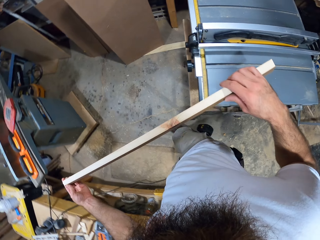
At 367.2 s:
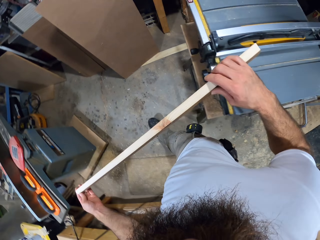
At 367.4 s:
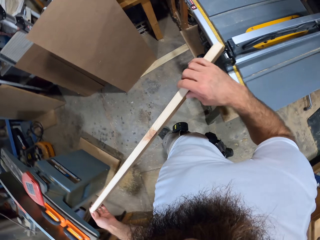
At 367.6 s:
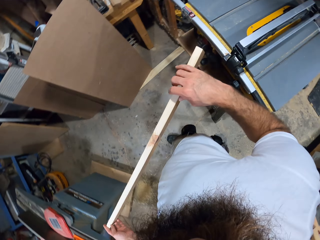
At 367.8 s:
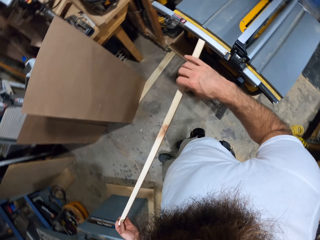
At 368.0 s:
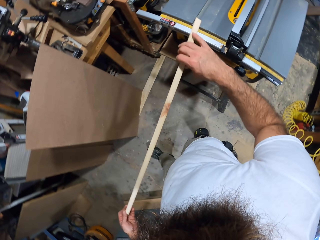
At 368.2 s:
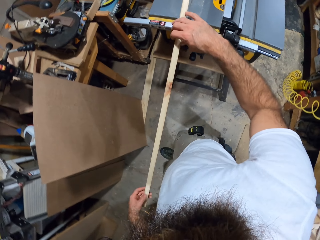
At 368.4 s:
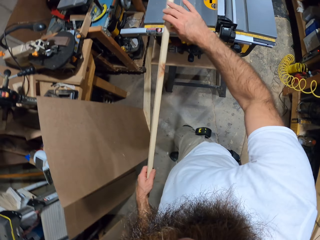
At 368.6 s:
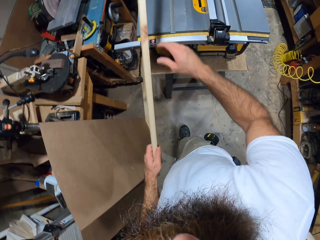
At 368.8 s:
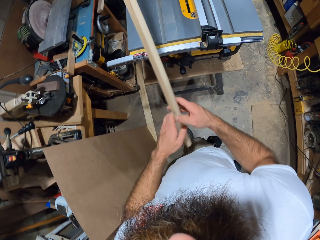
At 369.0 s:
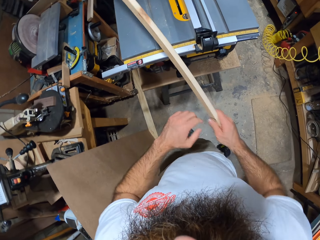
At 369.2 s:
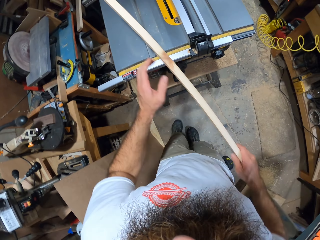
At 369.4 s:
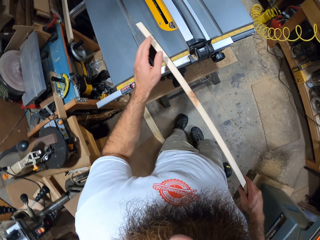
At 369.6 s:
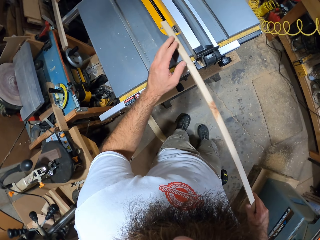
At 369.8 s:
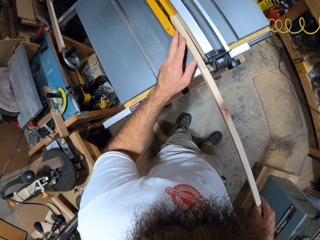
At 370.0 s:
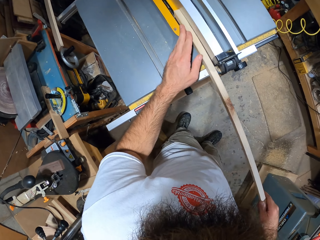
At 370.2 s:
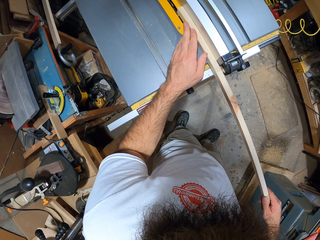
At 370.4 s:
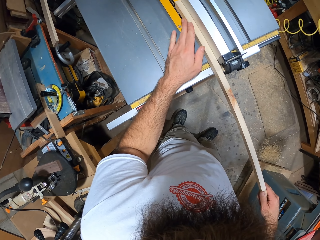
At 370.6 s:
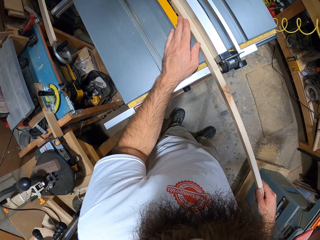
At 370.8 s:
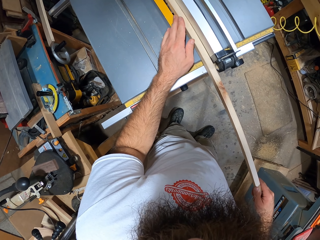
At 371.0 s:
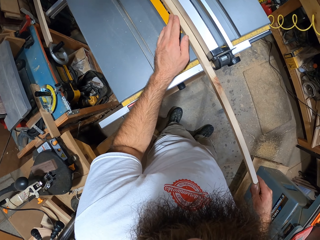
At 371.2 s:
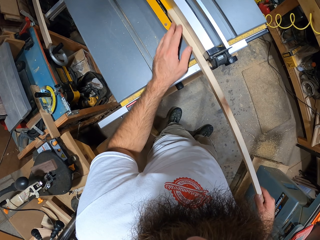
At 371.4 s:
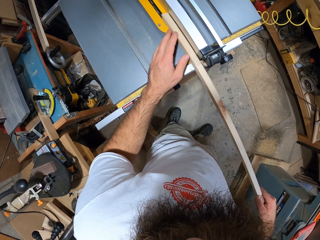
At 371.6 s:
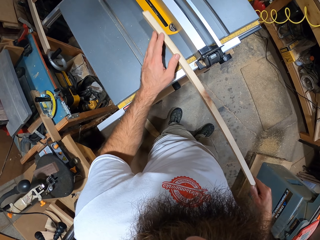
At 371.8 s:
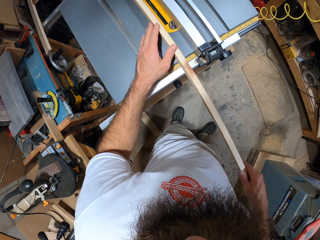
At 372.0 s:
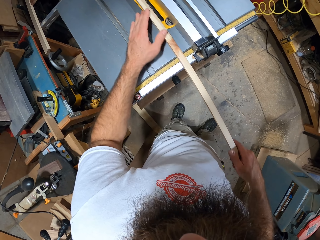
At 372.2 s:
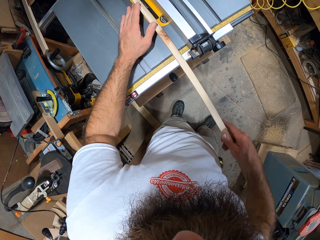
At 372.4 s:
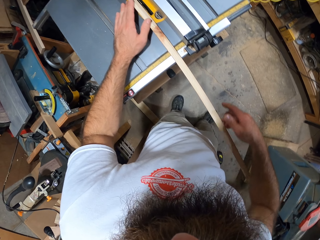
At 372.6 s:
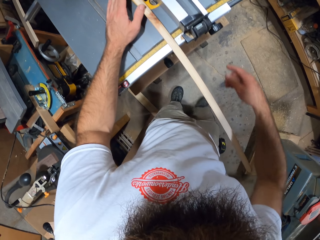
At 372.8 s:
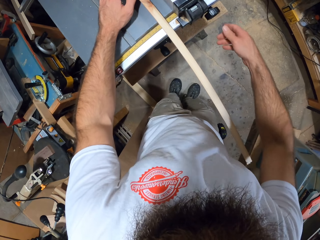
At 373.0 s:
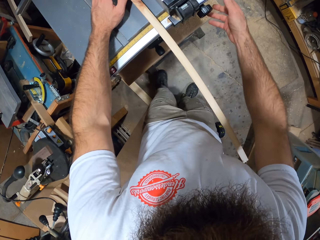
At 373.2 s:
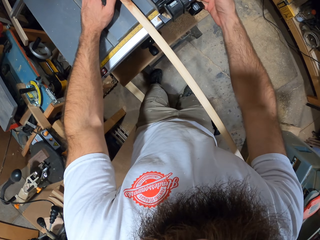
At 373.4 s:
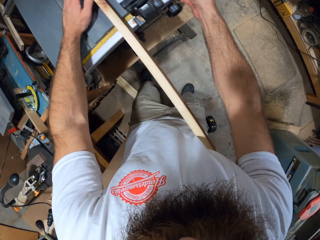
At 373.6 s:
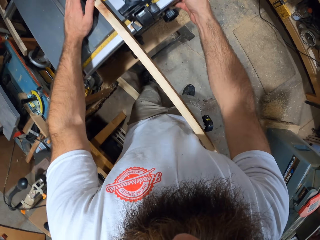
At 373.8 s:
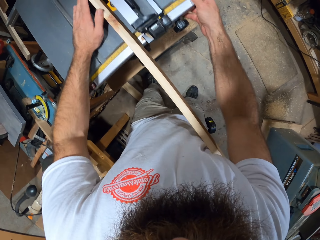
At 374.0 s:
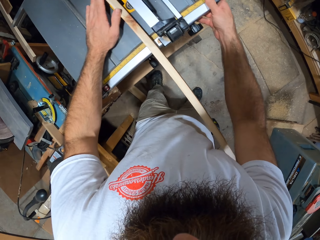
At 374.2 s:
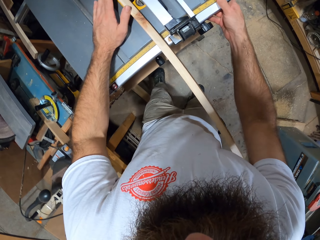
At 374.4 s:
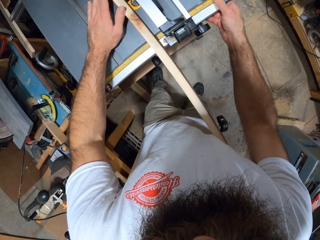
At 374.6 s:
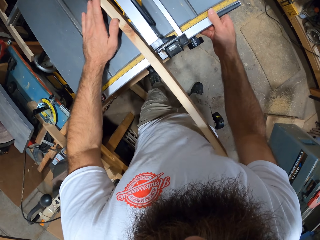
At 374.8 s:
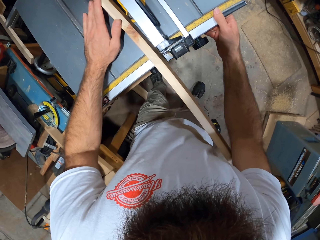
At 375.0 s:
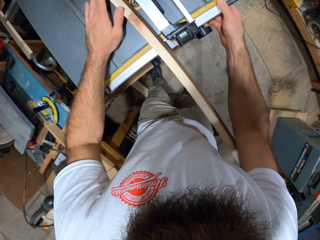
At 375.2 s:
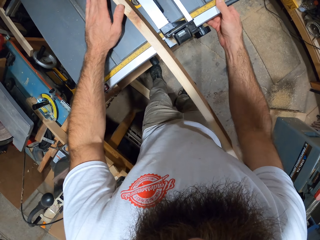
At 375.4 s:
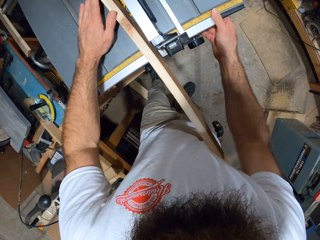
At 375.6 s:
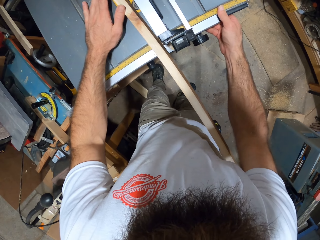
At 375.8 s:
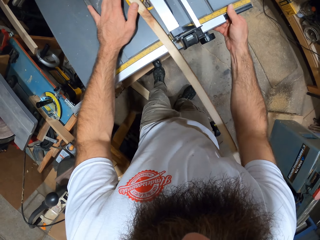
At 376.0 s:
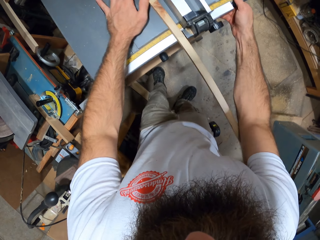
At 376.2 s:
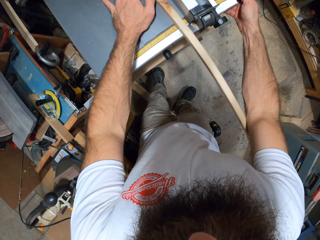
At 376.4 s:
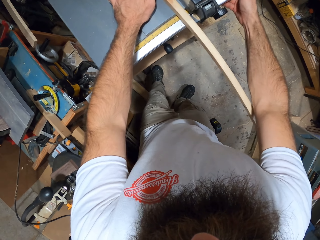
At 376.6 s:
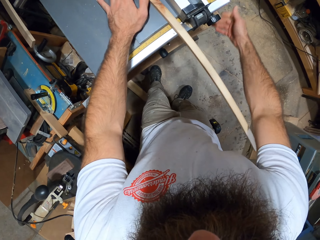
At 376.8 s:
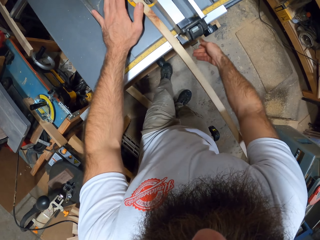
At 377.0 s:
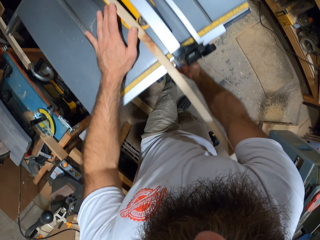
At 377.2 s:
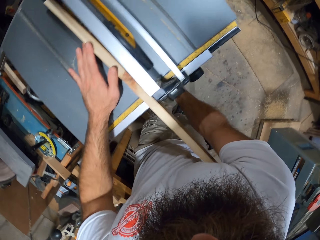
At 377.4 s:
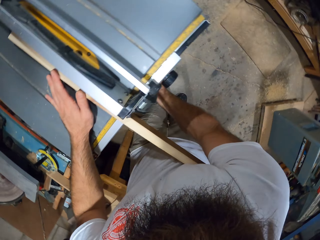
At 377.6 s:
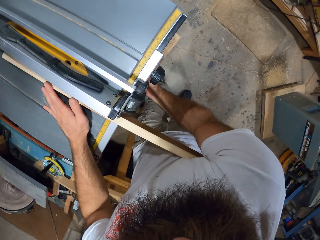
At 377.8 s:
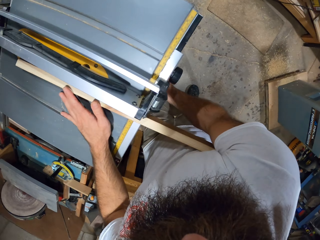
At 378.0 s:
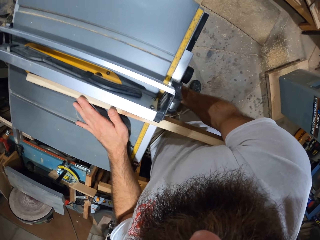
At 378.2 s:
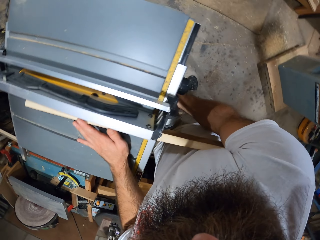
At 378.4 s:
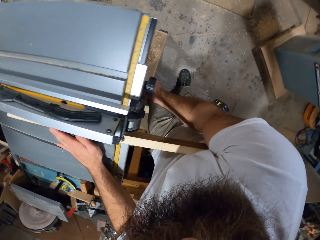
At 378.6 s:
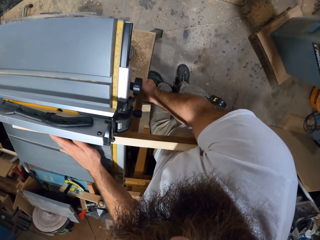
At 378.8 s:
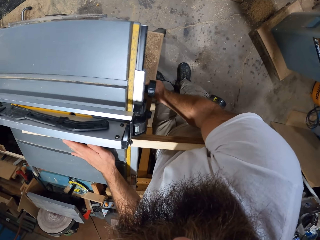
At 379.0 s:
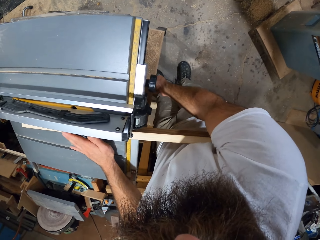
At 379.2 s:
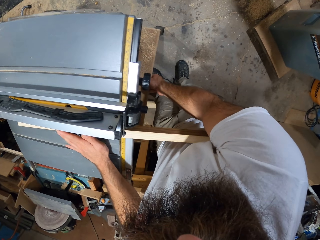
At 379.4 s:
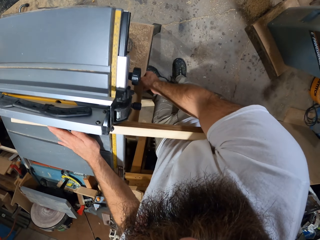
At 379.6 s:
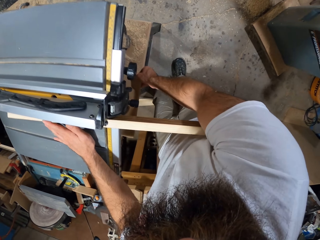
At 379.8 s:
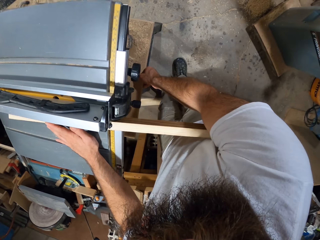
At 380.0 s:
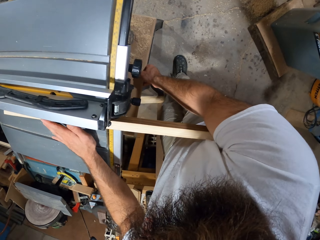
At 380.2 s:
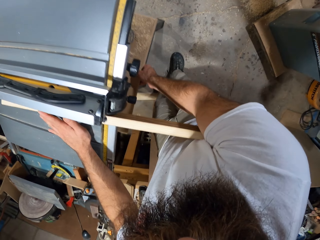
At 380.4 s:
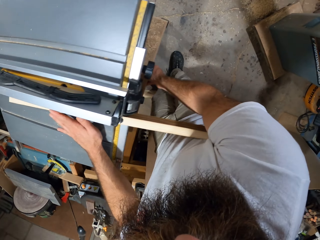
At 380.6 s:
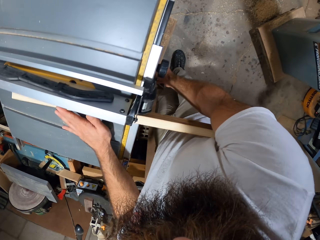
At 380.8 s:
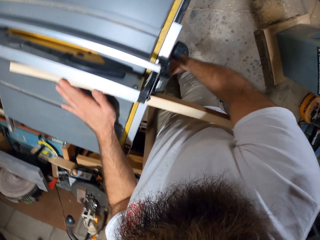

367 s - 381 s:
The camera wearer puts the piece of wood on the table saw. He pushes the wood. He adjusts the table saw with his right hand. He adjusts a table with his right hand.

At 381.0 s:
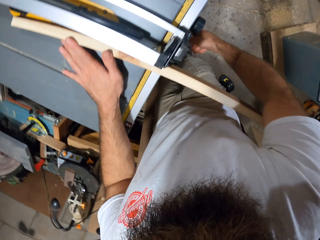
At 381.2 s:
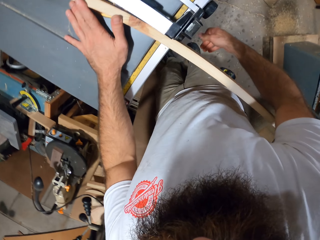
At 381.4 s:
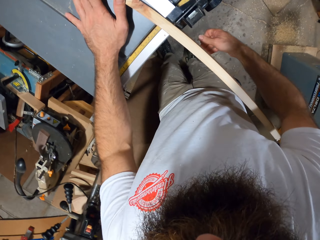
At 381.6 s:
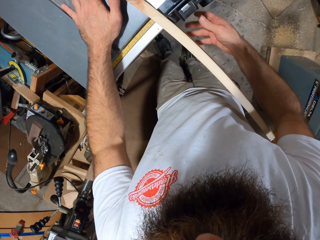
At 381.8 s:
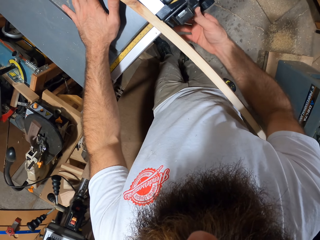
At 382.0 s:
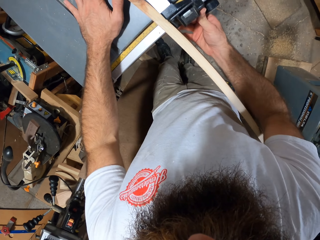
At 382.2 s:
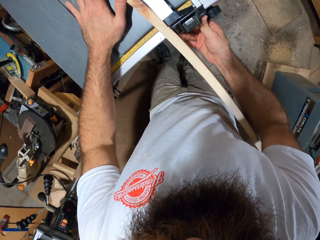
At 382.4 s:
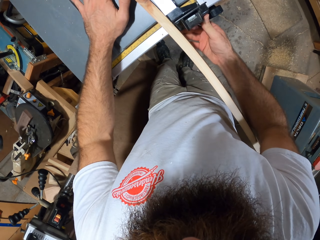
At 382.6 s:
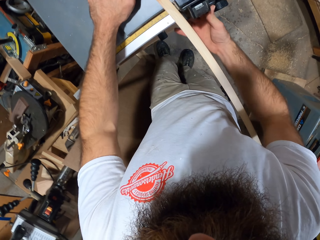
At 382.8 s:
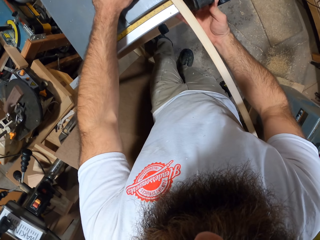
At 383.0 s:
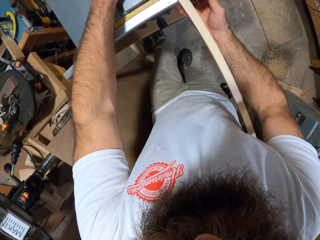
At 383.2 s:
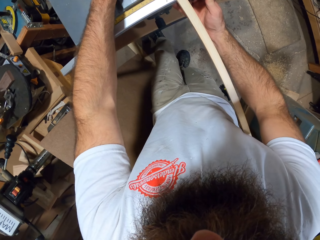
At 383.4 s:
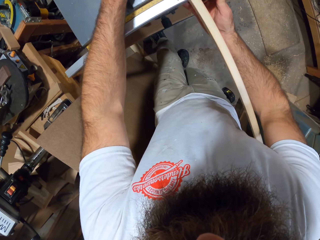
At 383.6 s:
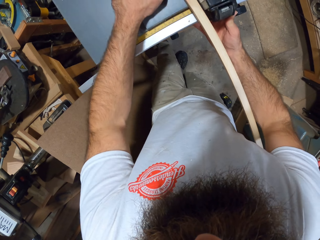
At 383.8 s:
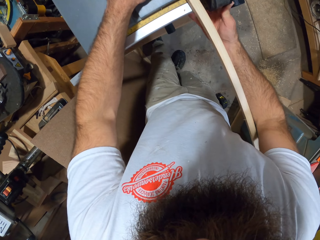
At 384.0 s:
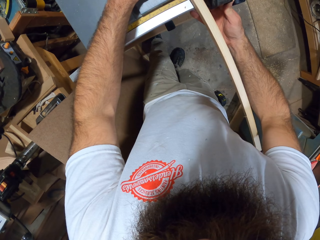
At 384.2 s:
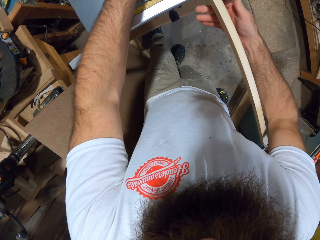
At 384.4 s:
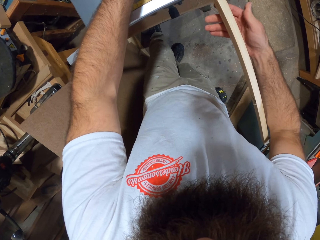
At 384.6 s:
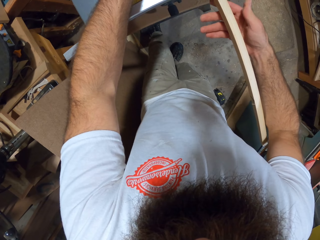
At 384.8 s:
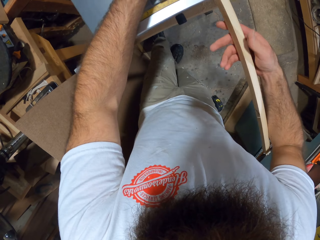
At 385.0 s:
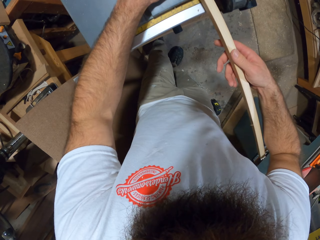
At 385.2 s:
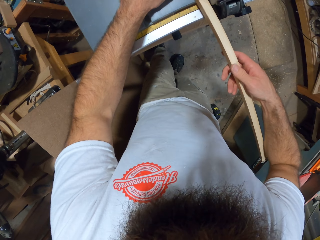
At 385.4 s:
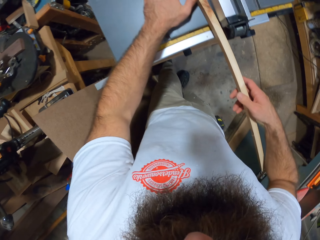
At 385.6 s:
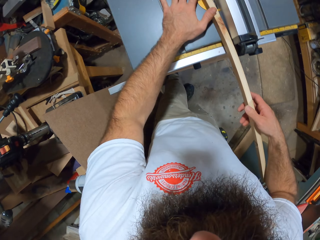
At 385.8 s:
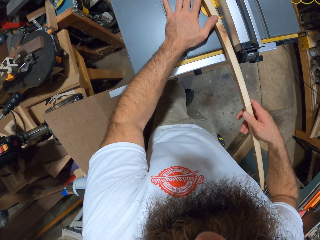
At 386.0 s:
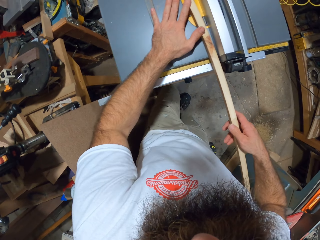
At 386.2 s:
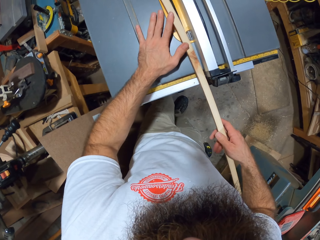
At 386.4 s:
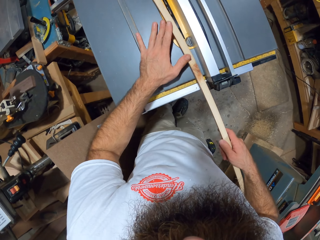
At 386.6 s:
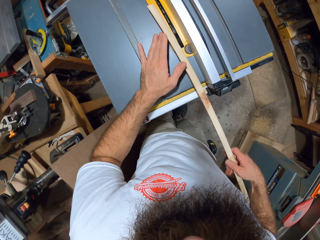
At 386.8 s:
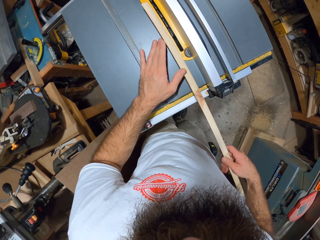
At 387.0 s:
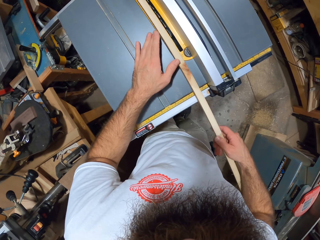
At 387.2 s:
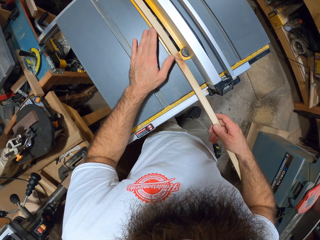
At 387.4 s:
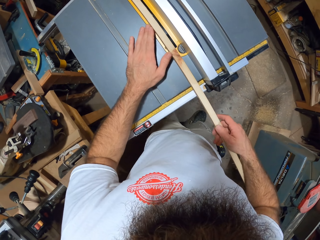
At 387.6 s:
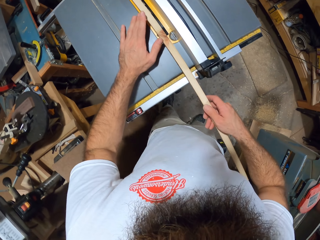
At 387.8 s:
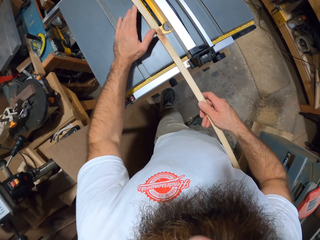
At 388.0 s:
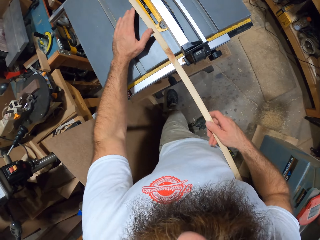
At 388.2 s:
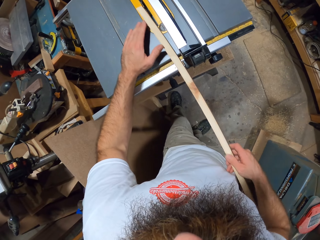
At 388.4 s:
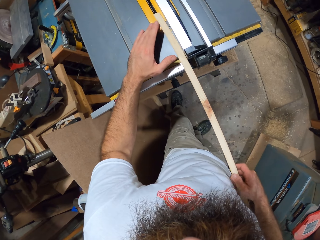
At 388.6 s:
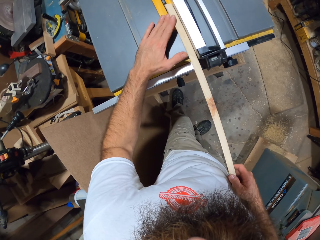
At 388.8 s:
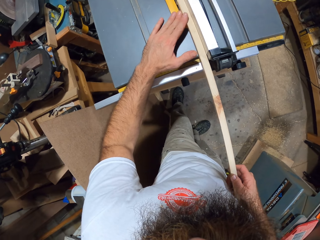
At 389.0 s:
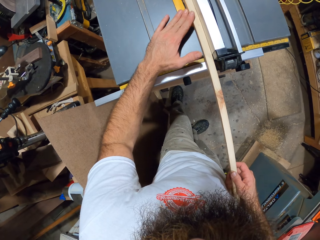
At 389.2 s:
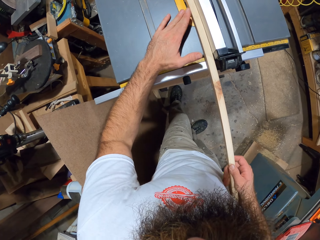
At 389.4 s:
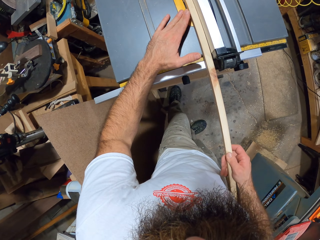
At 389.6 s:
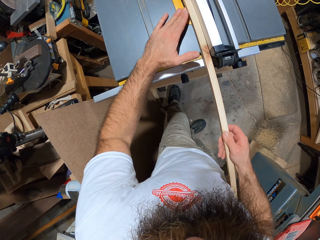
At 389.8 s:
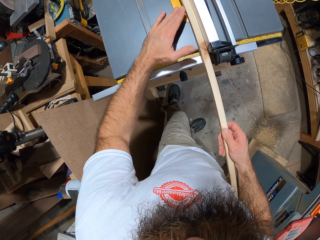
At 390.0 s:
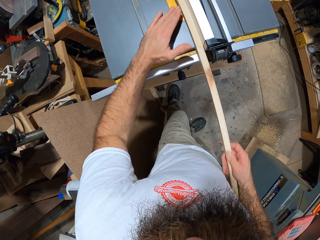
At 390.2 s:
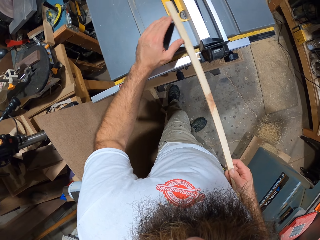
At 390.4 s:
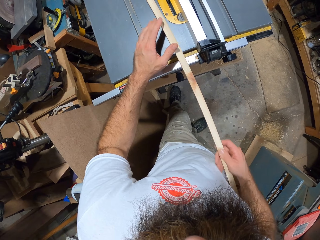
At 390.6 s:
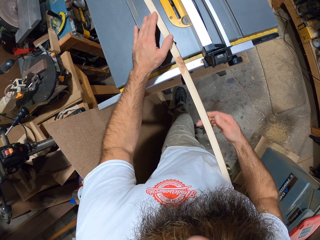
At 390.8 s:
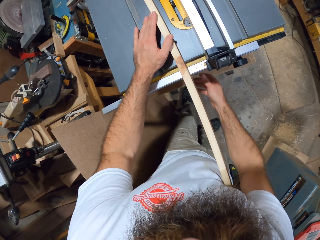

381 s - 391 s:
The camera wearer adjusts the table saw with his right hand. He moves the piece of wood on the table saw with his right hand.
